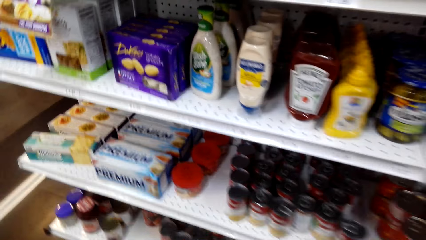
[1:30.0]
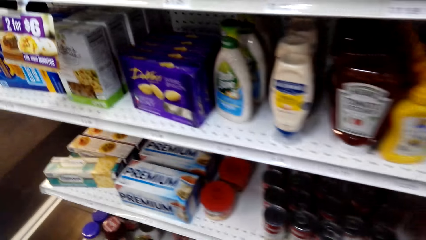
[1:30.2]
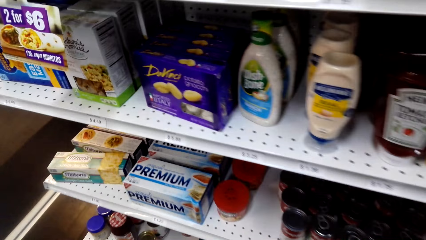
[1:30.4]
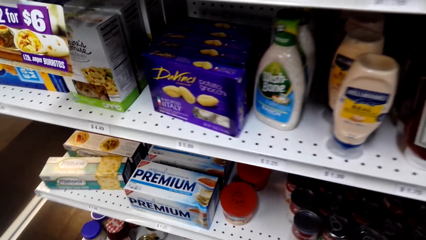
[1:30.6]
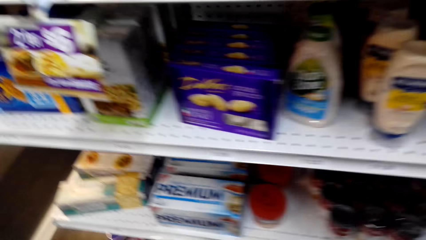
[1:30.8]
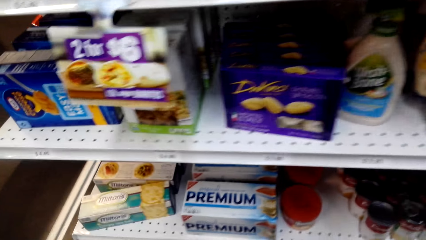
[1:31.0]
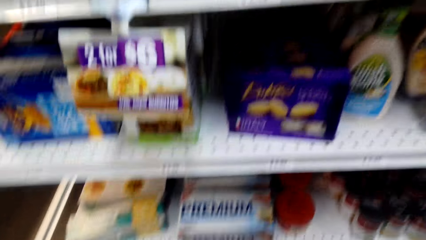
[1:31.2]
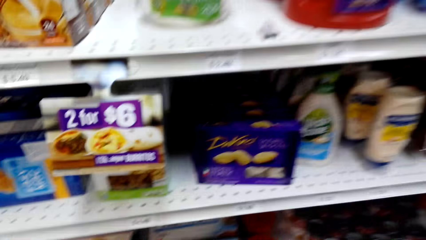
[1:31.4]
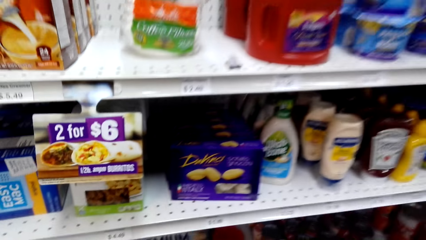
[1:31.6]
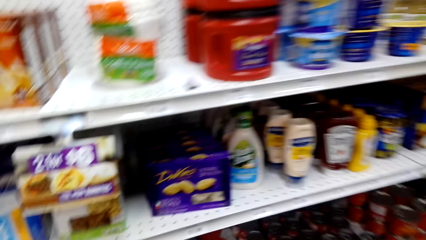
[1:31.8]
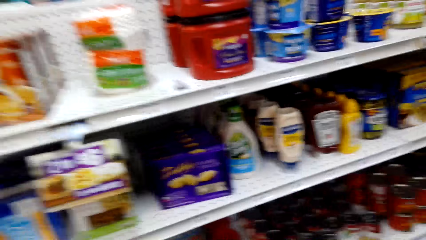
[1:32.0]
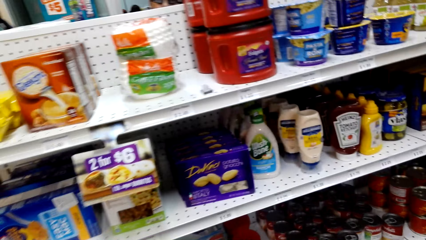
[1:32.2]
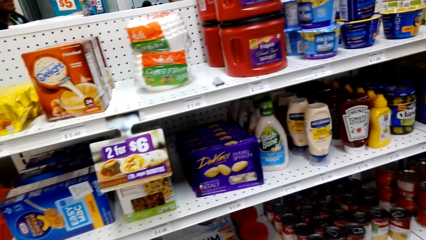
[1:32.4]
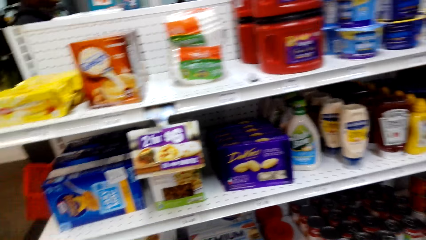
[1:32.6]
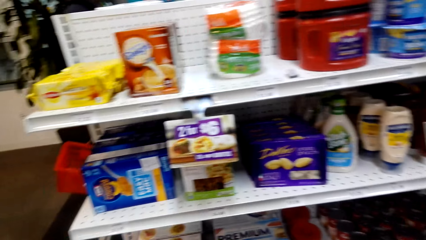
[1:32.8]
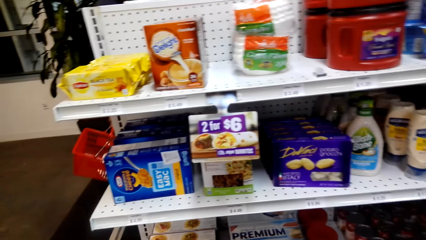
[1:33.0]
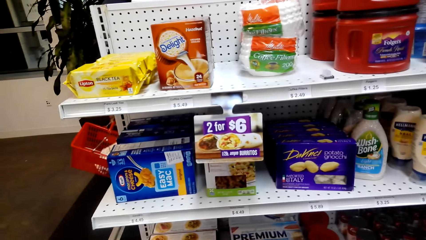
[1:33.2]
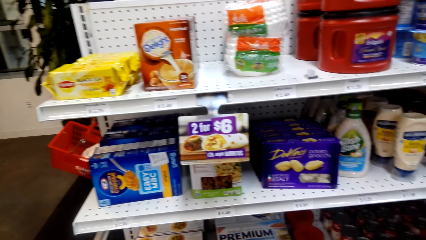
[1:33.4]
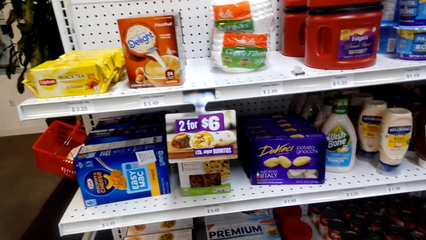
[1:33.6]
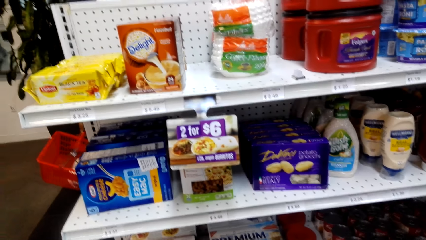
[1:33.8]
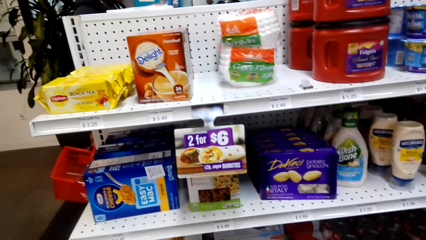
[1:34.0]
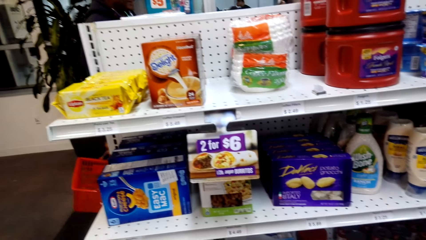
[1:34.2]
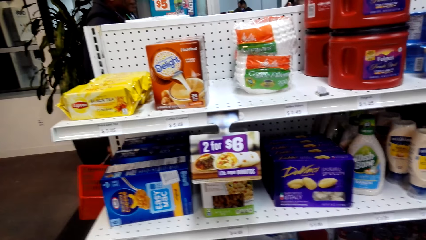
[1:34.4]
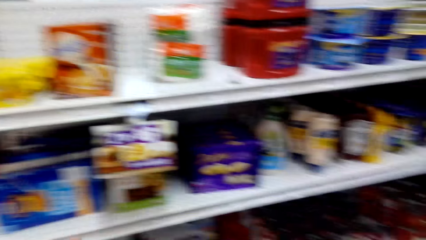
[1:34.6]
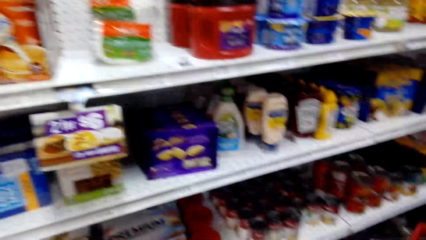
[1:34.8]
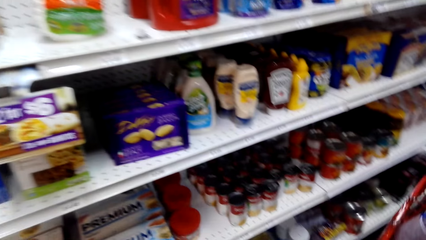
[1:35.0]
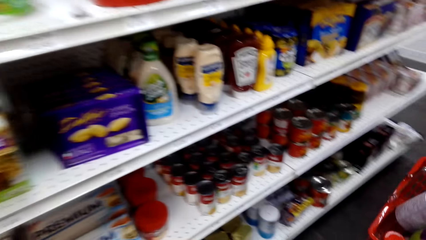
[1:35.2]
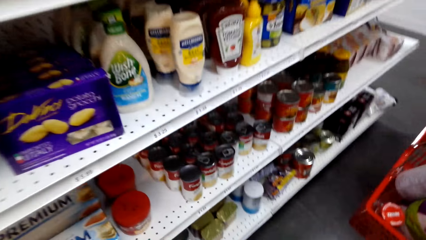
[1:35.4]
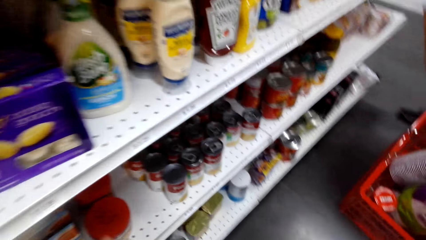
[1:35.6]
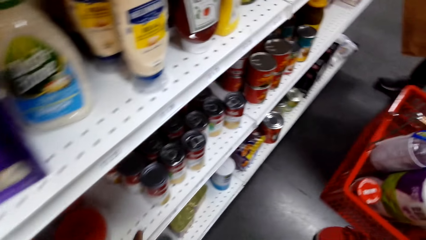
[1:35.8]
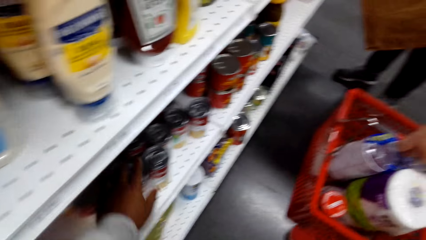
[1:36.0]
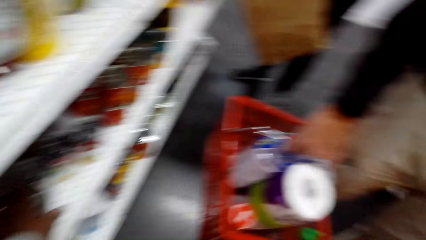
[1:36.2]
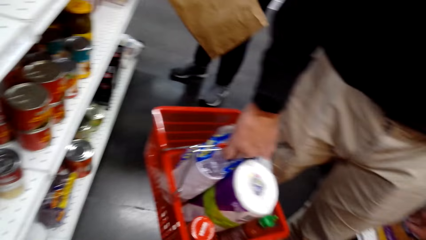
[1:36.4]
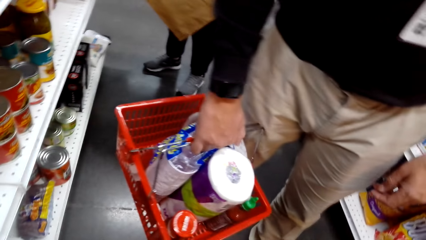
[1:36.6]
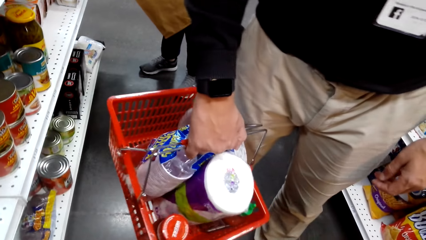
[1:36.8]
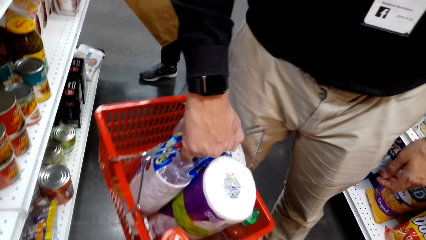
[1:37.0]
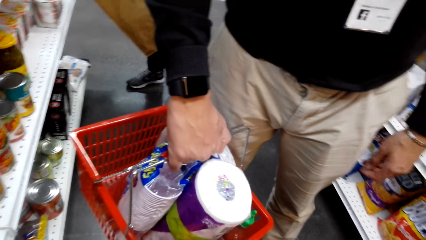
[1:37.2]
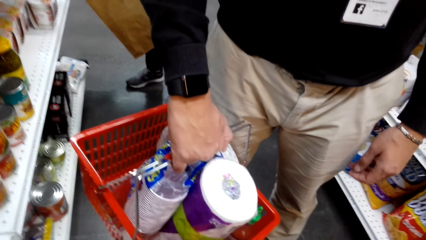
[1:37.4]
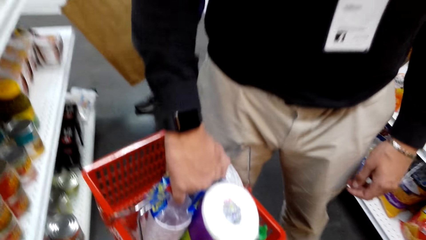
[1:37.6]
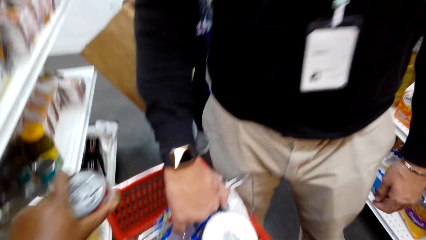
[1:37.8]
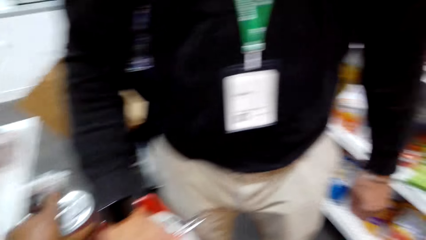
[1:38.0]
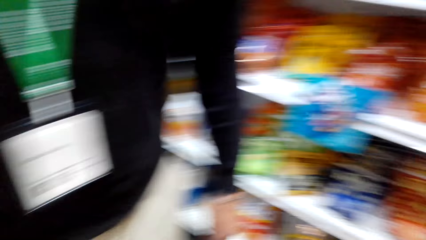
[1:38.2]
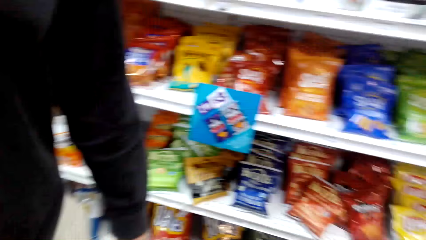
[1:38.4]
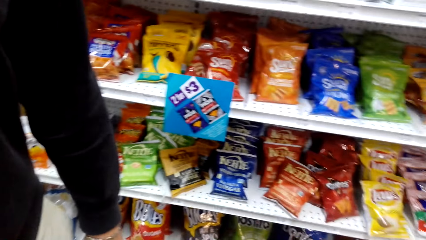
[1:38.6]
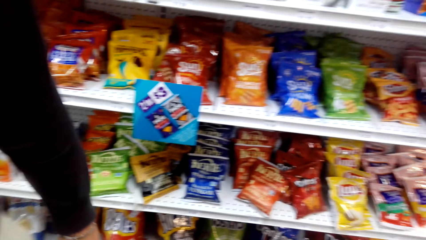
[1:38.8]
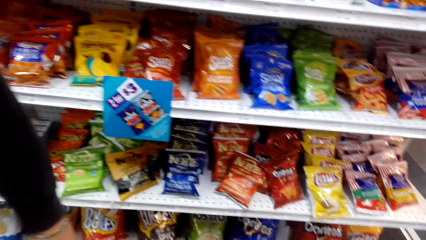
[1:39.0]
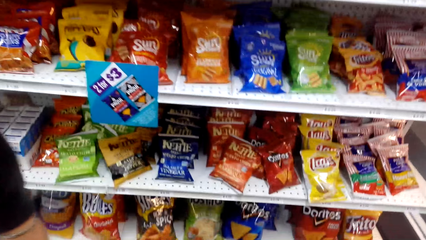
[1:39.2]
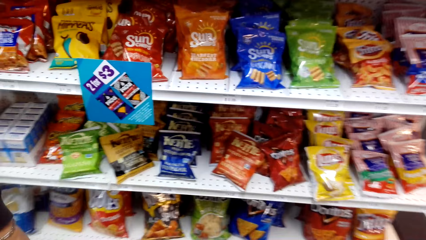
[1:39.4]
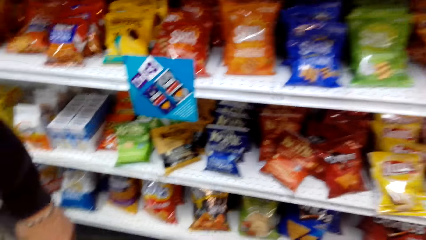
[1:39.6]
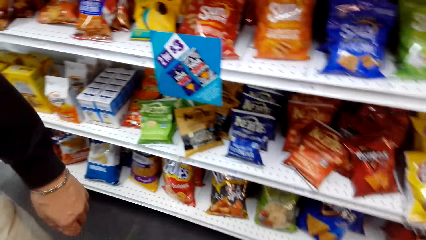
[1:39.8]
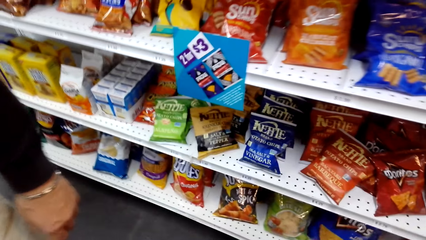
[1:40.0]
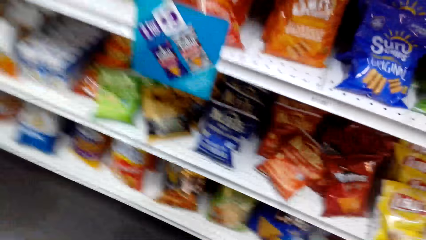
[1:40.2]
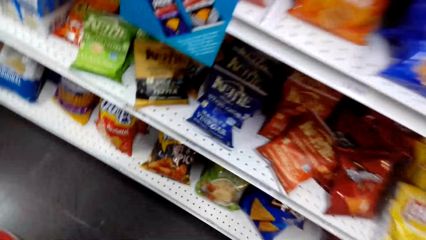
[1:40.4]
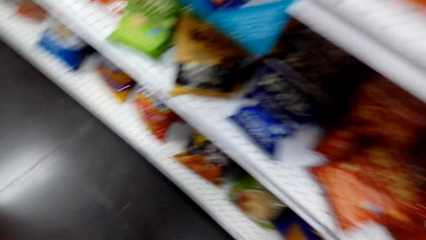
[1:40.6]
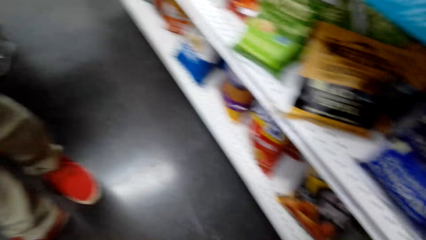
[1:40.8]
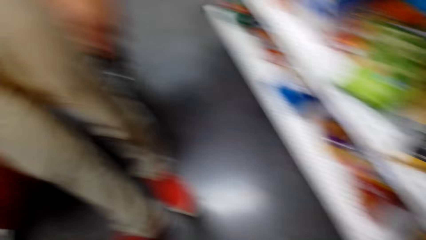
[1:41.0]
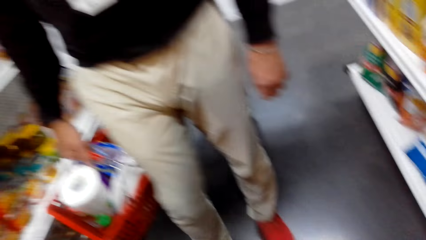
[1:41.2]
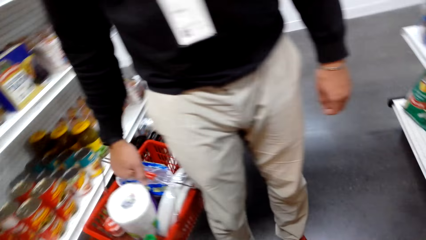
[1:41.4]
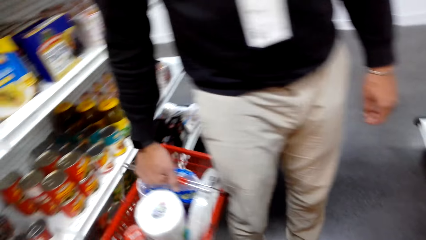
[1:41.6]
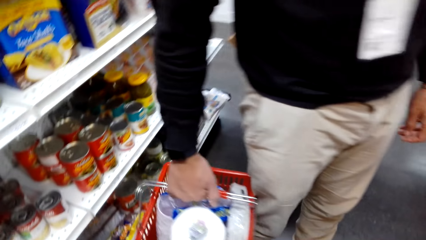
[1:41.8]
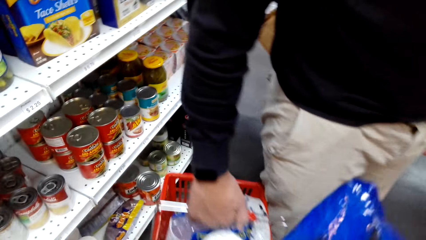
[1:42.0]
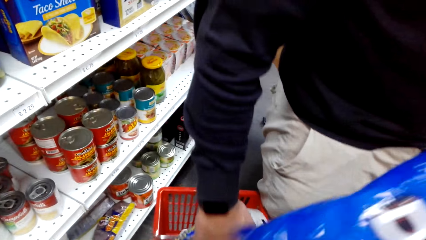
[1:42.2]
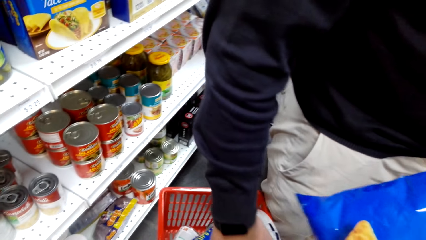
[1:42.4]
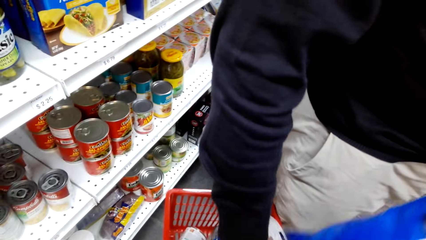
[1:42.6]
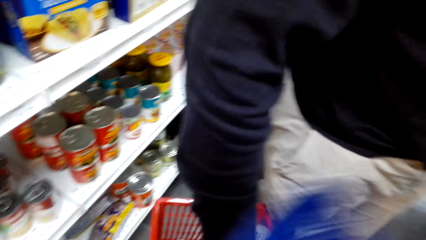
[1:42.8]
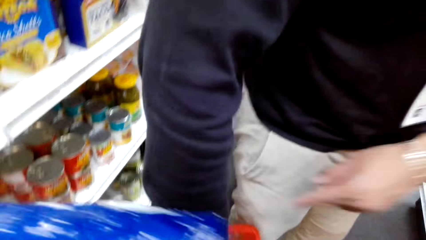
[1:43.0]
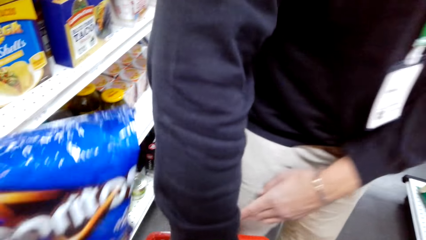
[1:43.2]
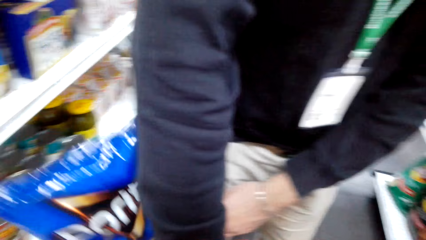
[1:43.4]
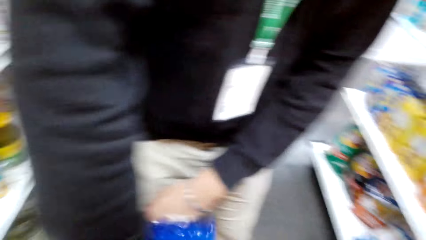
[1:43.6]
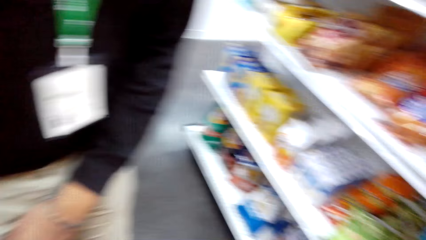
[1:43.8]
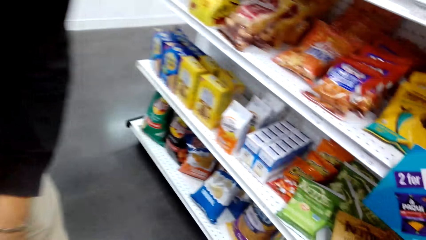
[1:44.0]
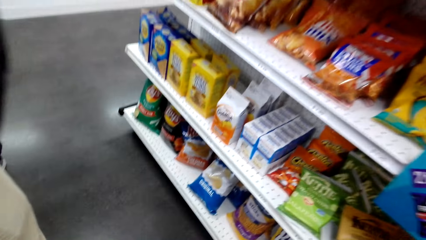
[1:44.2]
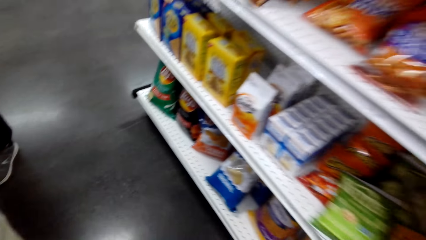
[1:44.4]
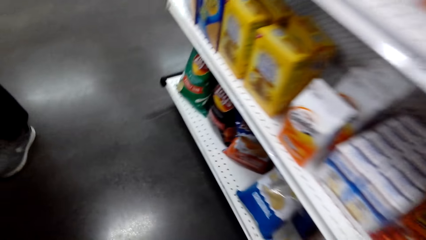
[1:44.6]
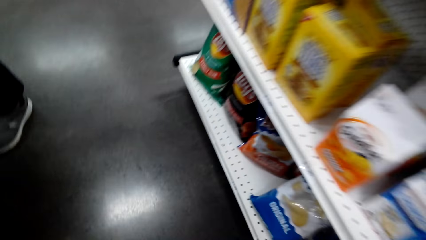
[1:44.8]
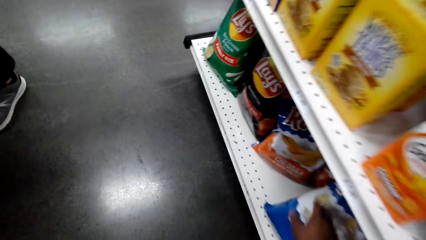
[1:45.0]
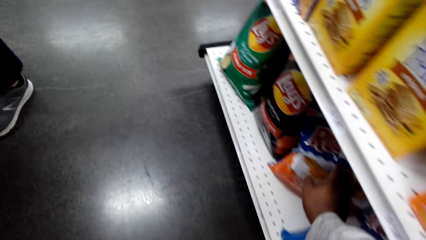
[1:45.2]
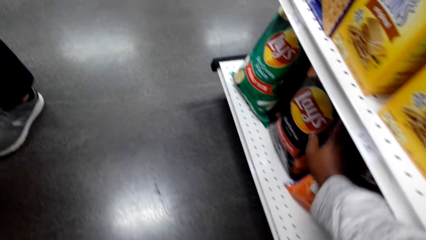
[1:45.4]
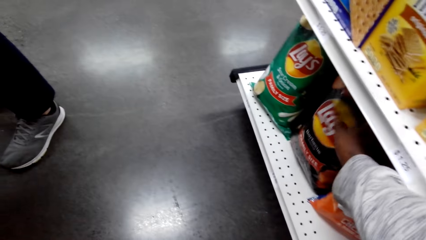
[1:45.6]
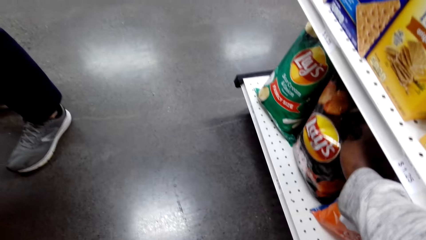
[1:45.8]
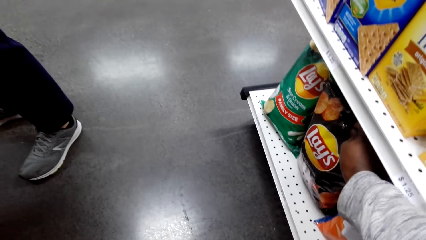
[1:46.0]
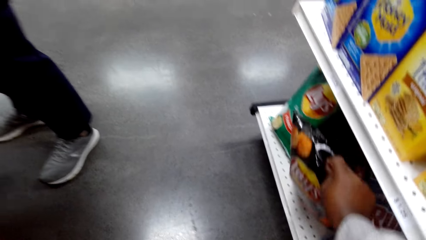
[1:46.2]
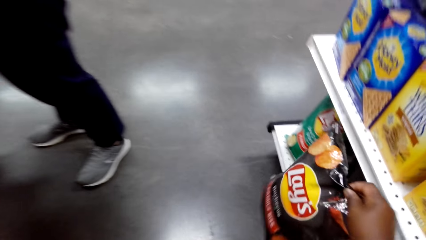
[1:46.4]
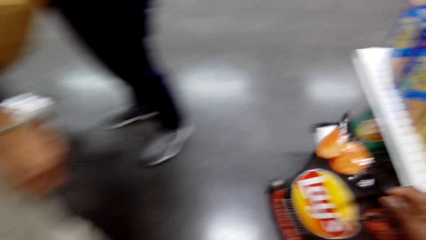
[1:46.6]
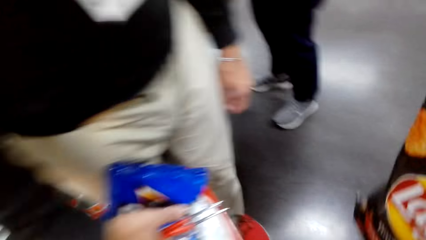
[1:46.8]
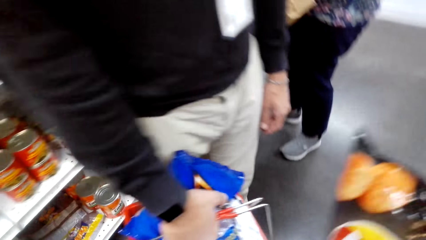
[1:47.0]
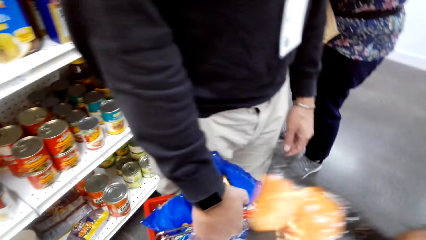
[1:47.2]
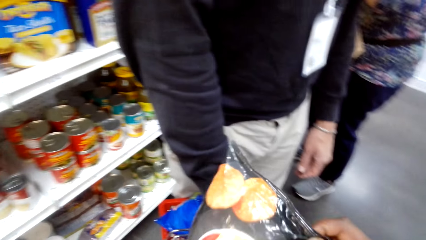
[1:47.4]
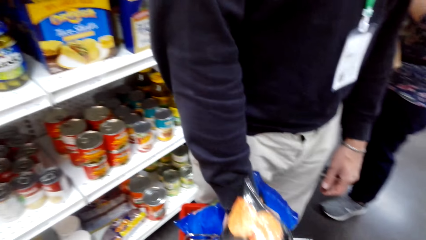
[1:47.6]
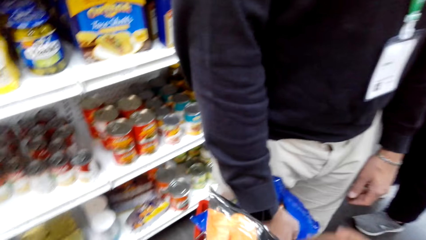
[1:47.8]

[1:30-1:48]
The camera wearer grabs a can of something from the shelf and dialogues with a man. The man holds a shopping basket. The man holds the shopping basket again. The camera wearer puts the can inside the shopping basket and dialogues with the man. They turn around and dialogue with the man. They dialogue with the man again. They look at a snack shelf. The man holds the shopping basket. The camera wearer dialogues with the man. They put a bag of snack inside the shopping basket and dialogue with the man. The man holds the shopping basket. The camera wearer picks up a bag of crisps from the shelf.
